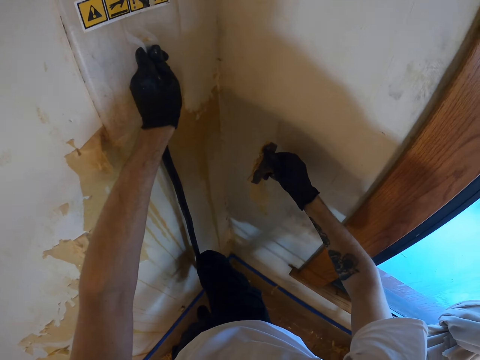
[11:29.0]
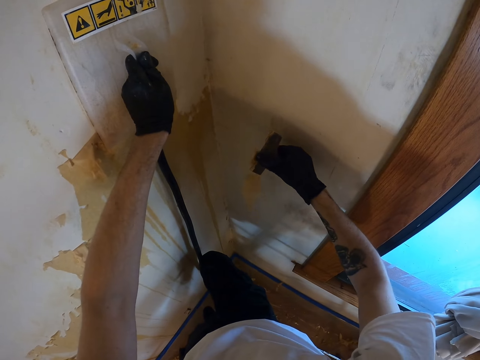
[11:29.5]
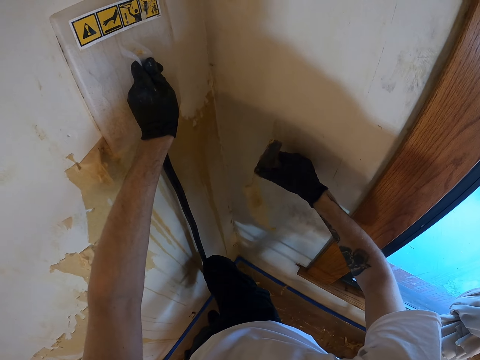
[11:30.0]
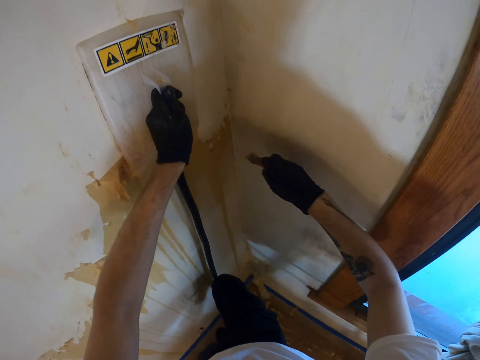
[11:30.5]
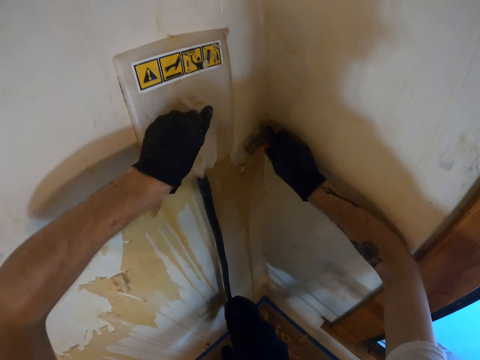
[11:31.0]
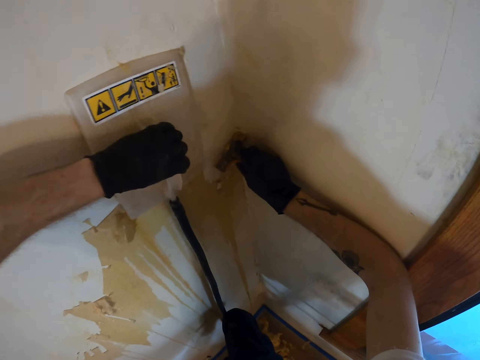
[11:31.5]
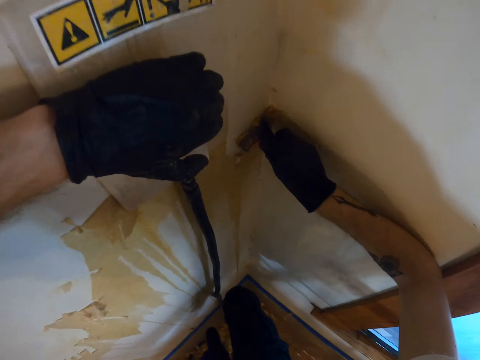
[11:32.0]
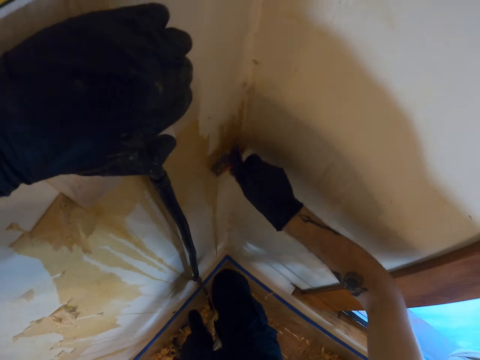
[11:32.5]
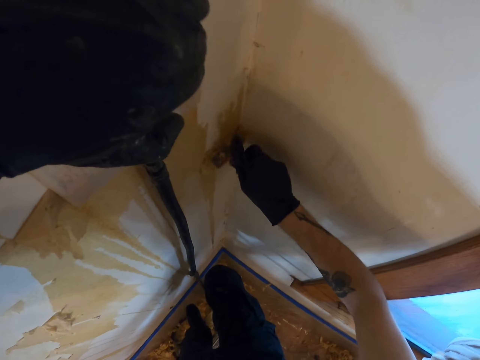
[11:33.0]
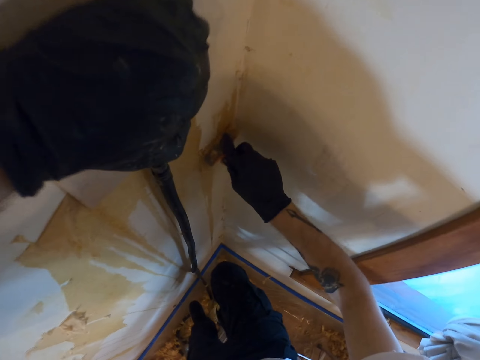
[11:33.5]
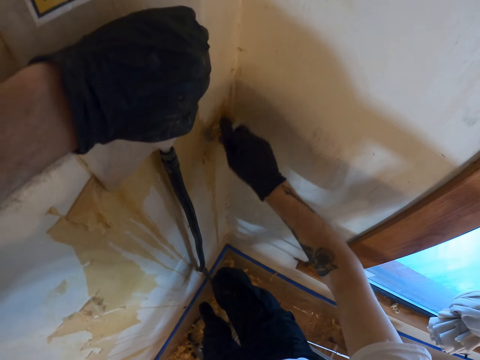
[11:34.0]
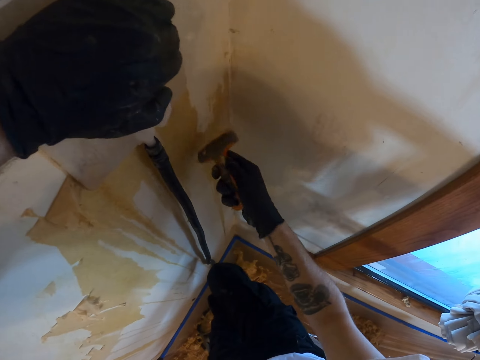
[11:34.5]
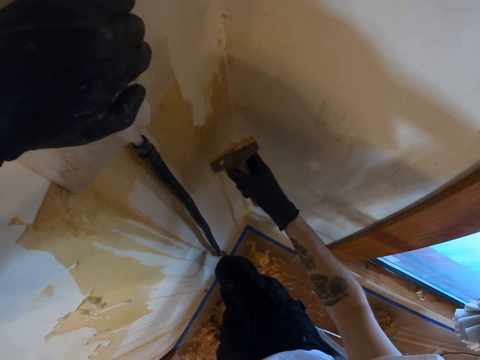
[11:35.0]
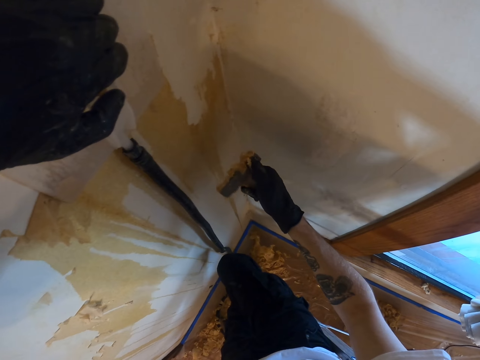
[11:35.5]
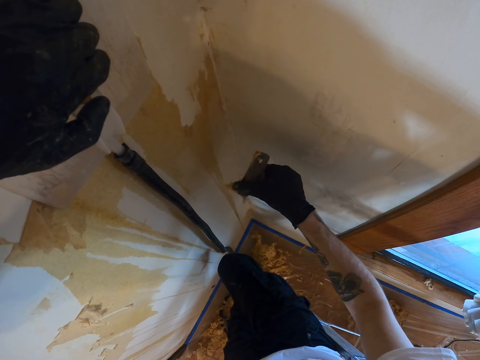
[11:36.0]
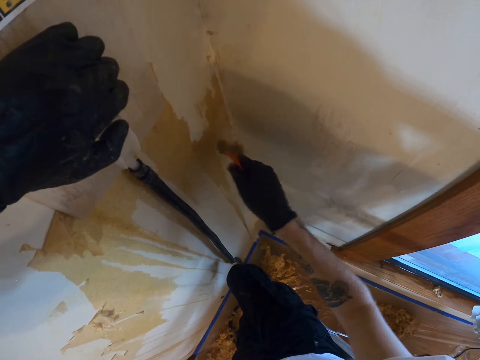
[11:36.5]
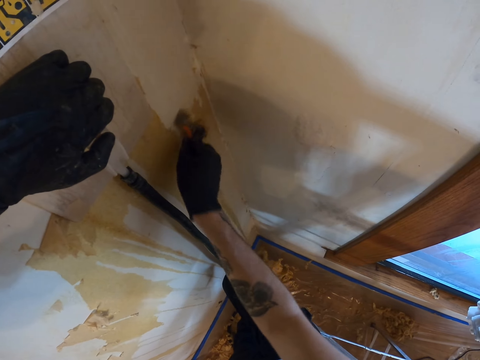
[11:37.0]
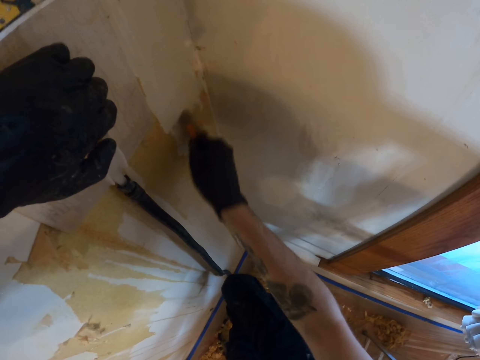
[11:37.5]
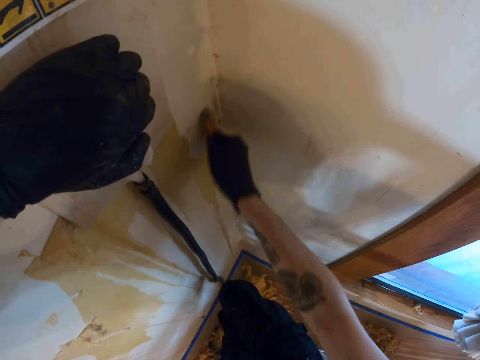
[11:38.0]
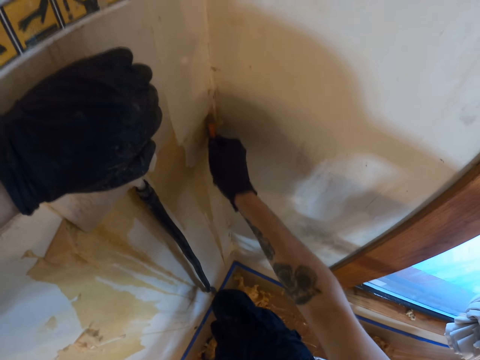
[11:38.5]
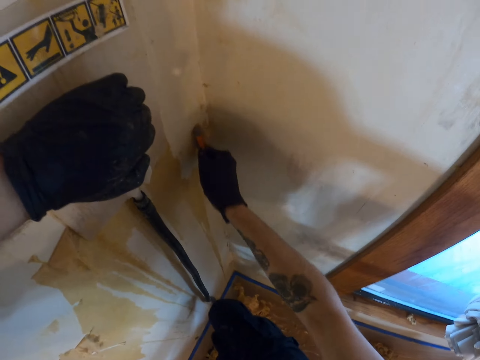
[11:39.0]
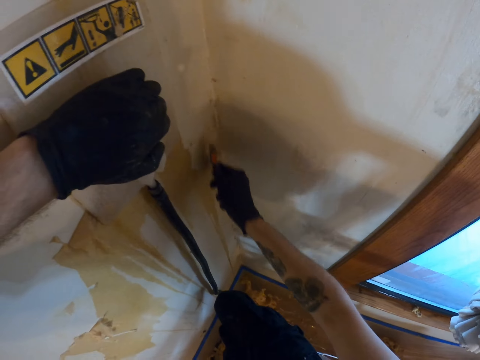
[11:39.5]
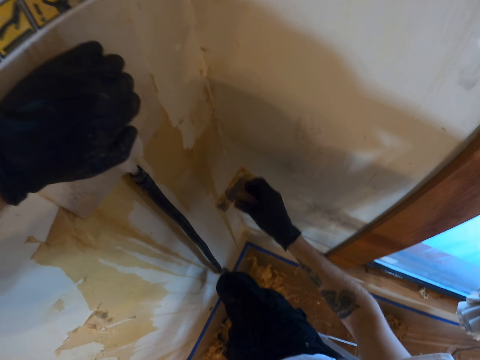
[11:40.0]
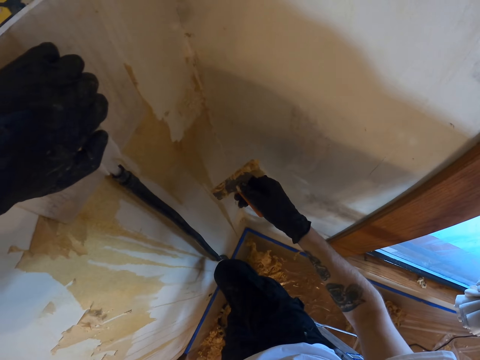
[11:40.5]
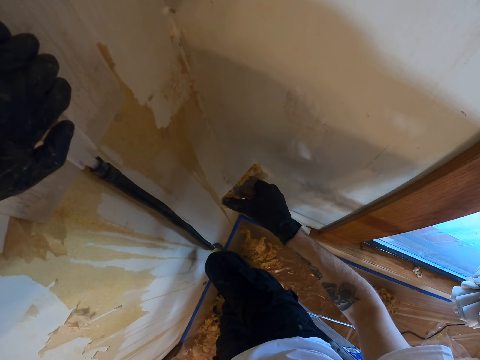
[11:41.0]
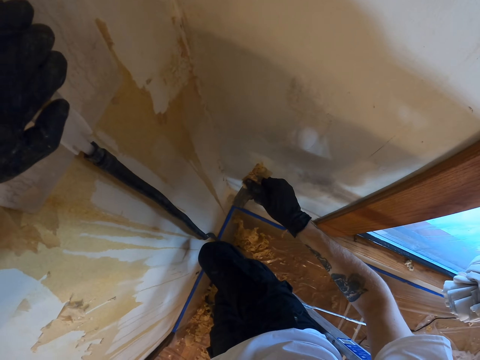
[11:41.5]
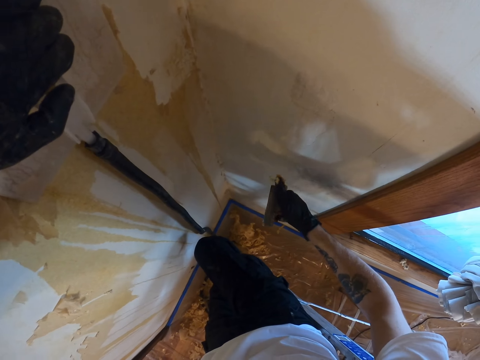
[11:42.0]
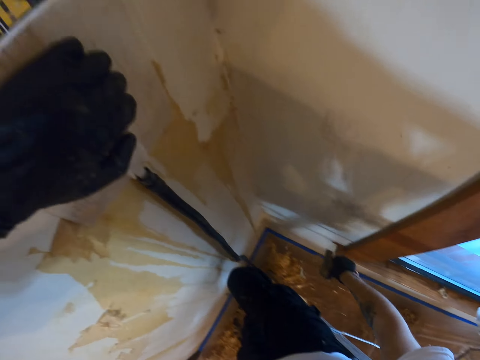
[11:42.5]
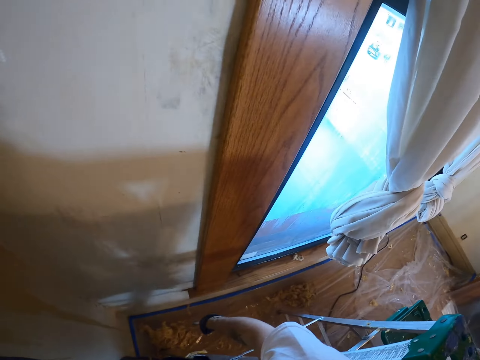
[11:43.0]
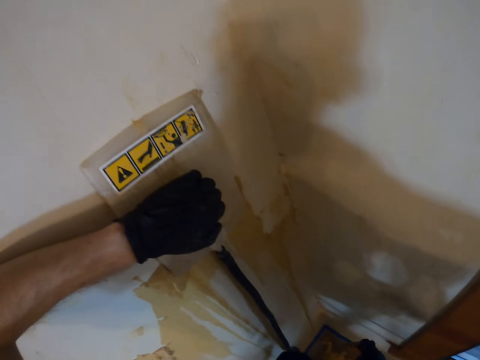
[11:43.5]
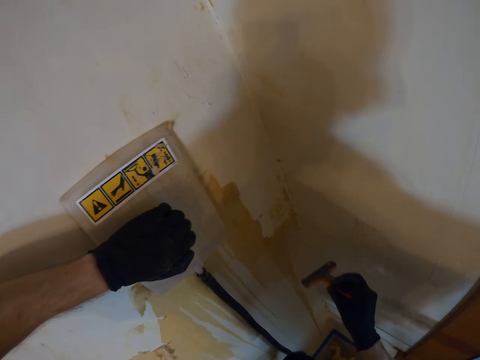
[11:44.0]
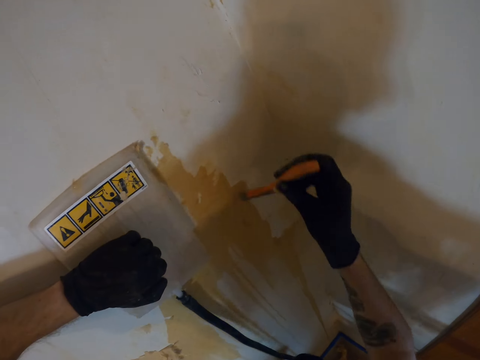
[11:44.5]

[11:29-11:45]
The camera wearer removes the wallpaper on the scraper with the right hand fingers. They remove the wallpaper on the wall with the scraper in the right hand. They remove the wallpaper on the scraper with the right hand fingers. They remove the wallpaper on the wall with the scraper in the right hand. They remove the wallpaper on the scraper with the right hand thumb finger.

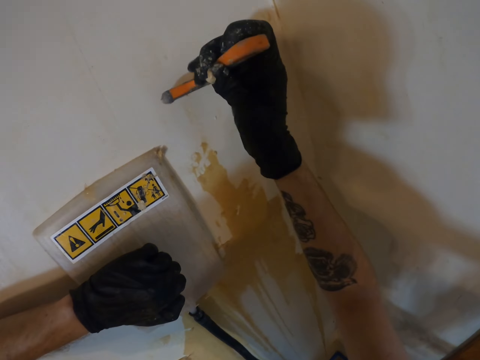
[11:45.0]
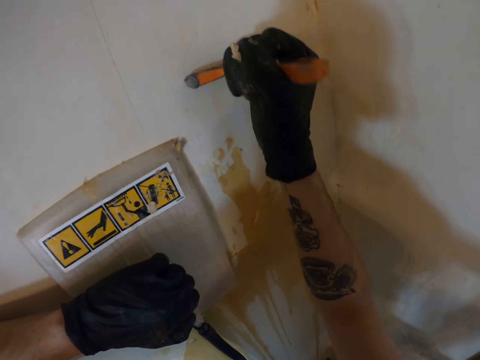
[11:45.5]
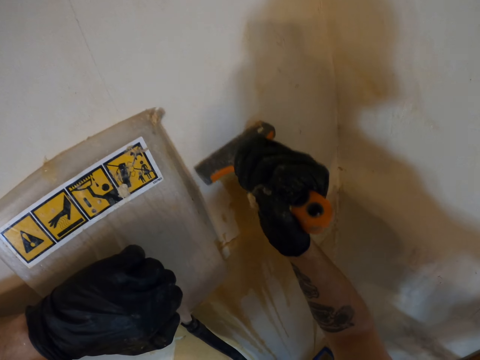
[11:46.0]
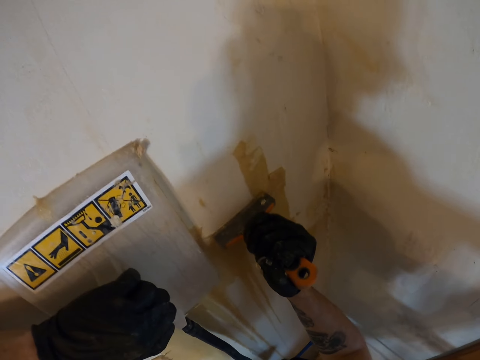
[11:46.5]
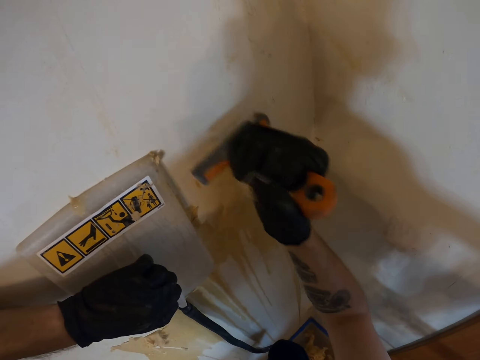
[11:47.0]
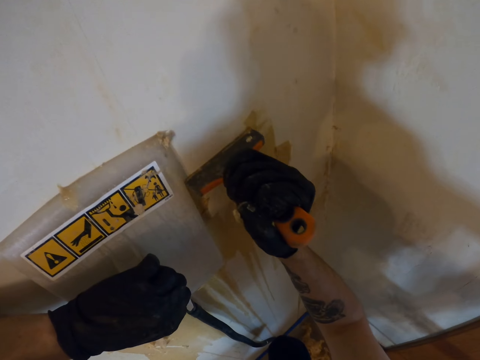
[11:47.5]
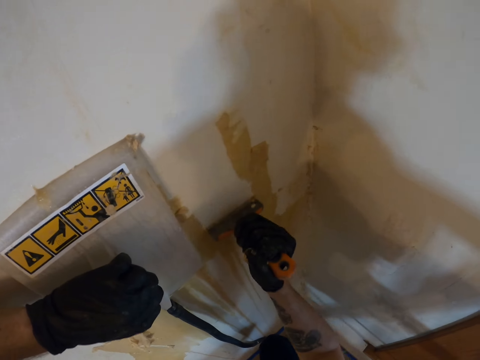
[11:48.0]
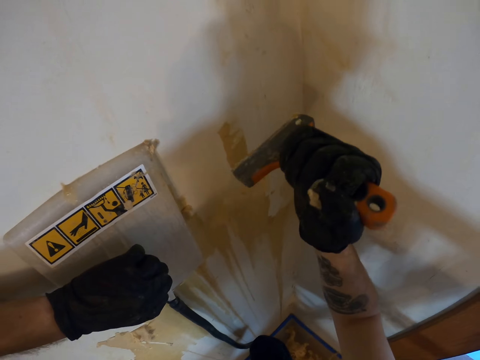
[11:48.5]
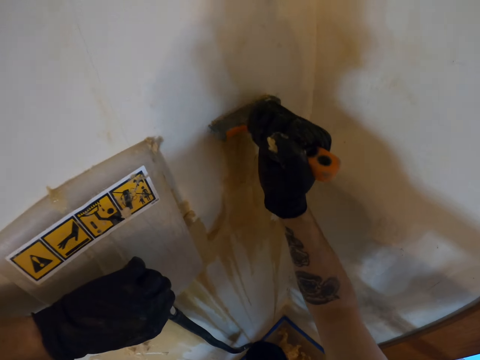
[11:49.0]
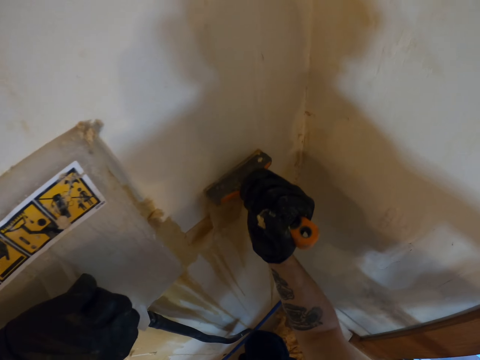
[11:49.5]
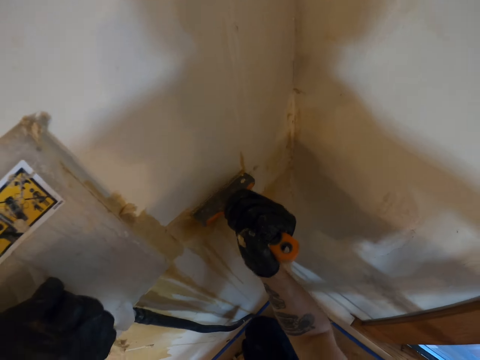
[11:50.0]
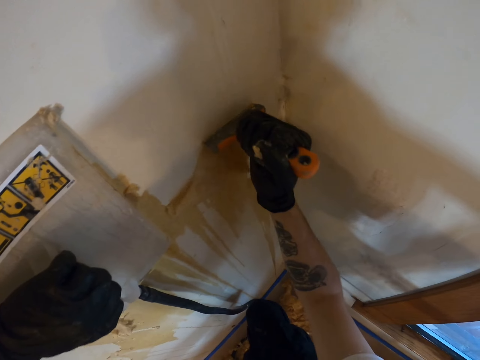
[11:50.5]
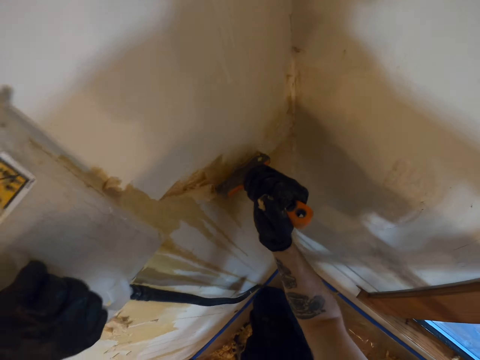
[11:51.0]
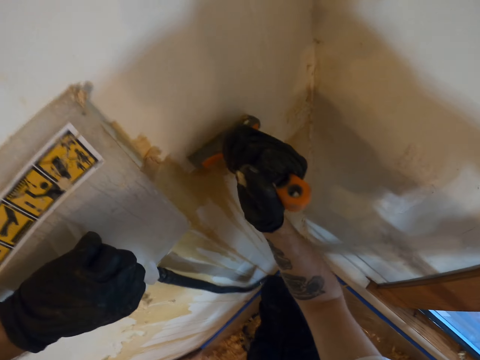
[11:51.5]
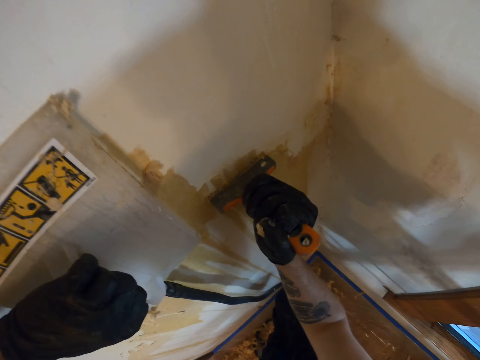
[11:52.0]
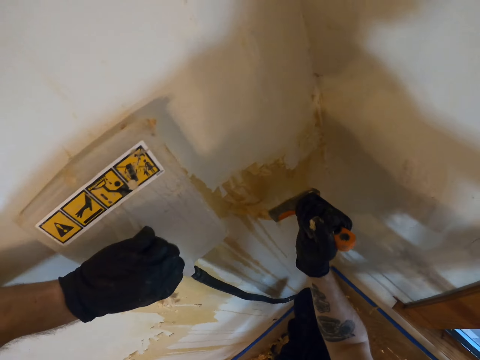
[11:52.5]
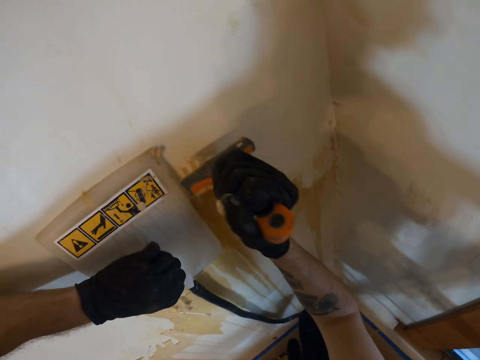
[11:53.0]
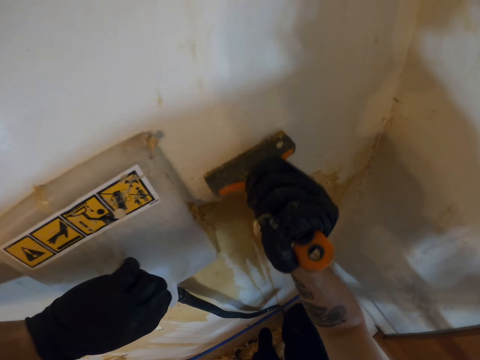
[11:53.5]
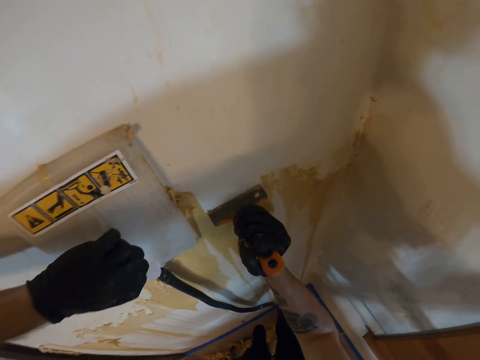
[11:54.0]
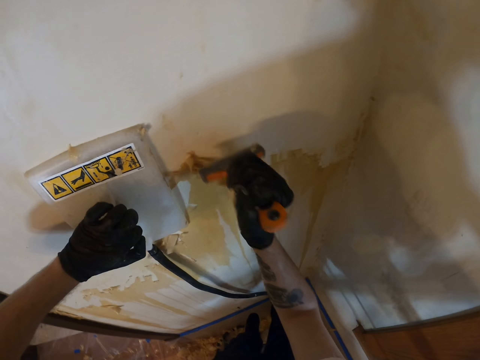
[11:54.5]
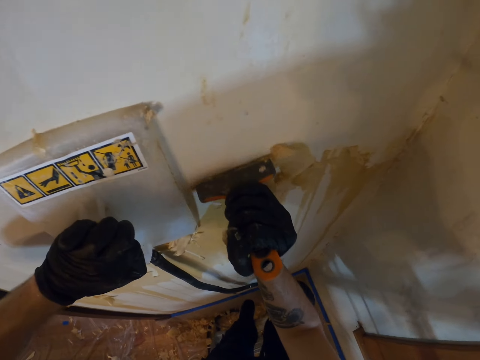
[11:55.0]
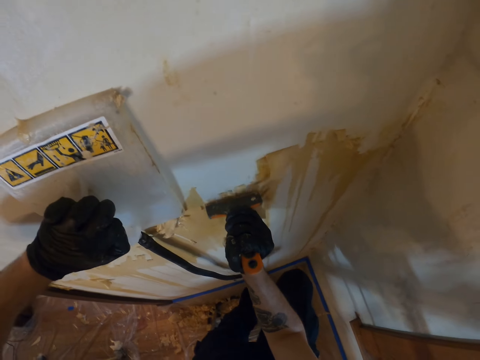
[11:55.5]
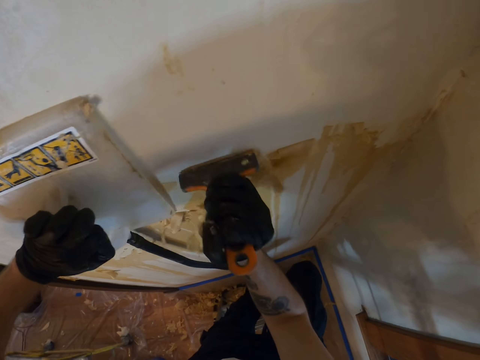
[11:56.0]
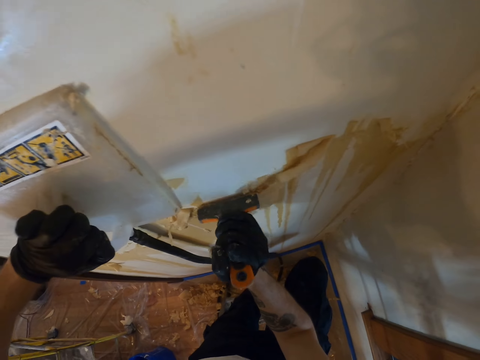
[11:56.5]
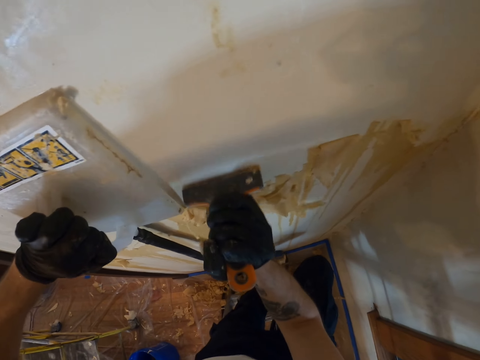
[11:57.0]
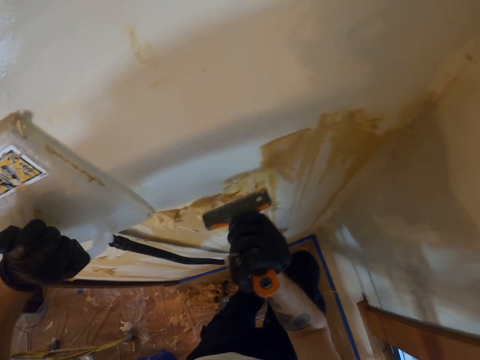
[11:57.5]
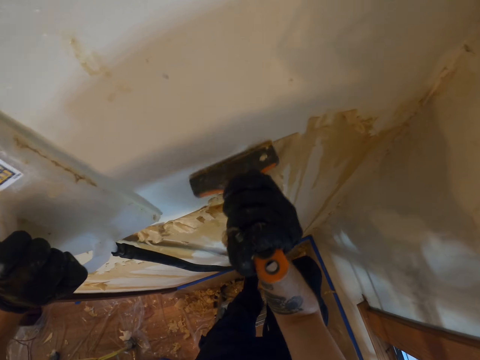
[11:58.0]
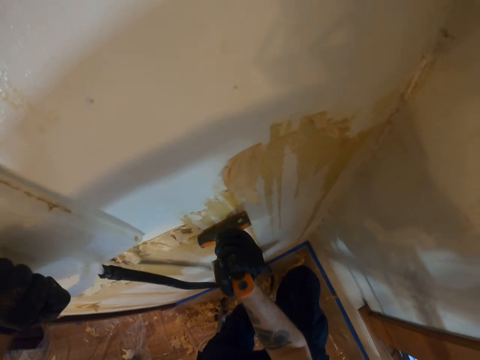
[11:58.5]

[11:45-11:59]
The camera wearer removes the wallpaper on the wall with the scraper in the right hand.
